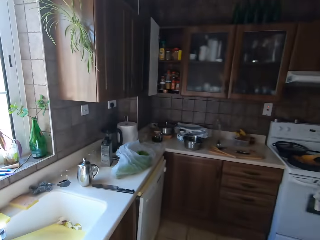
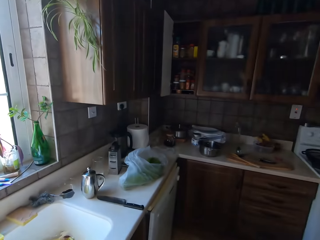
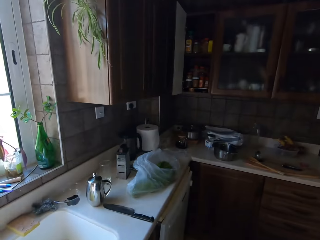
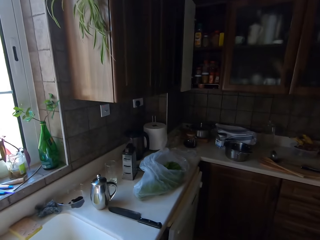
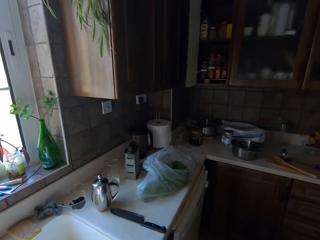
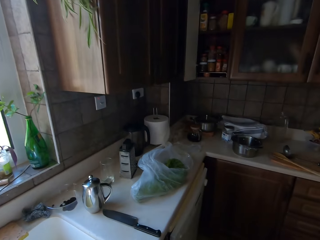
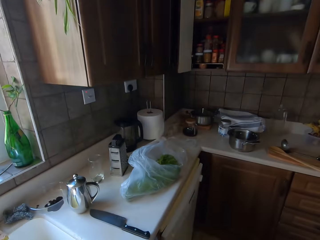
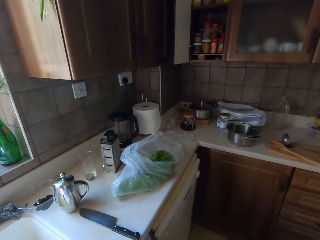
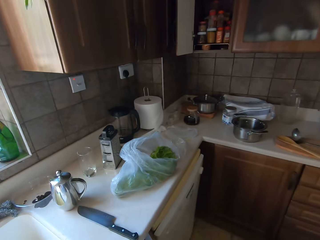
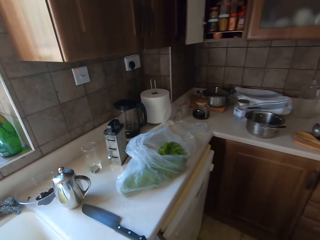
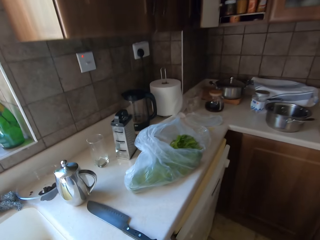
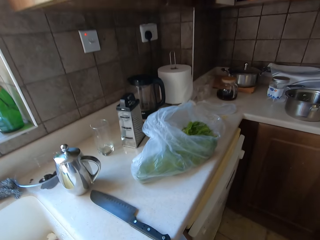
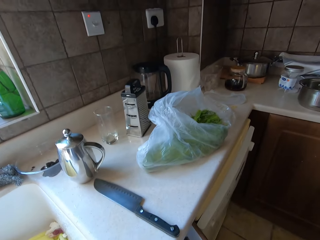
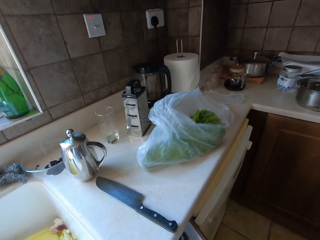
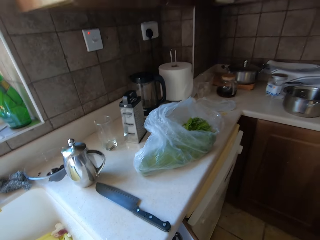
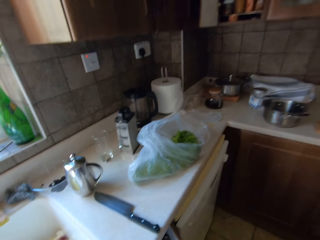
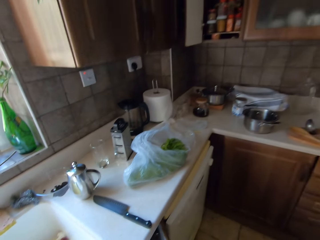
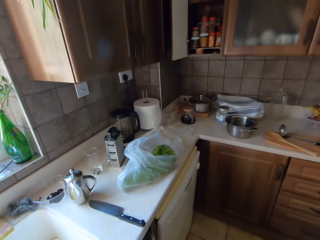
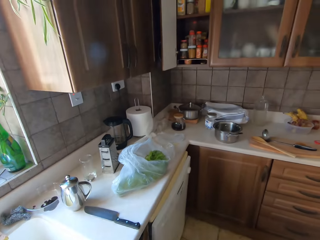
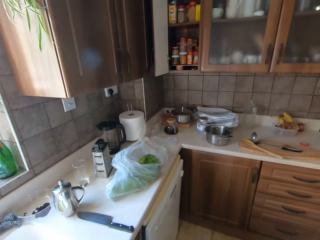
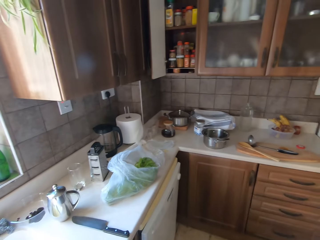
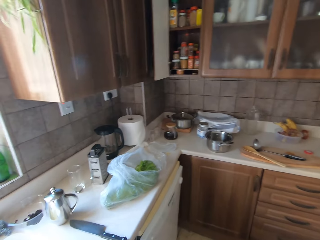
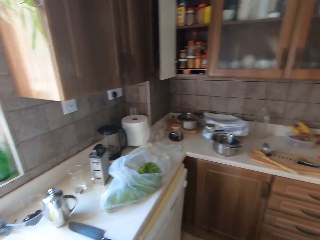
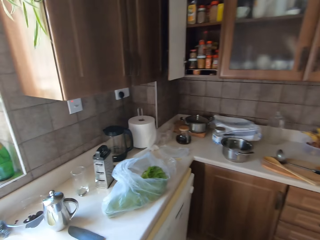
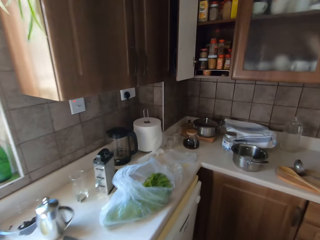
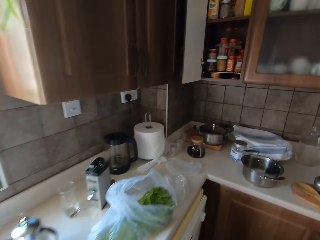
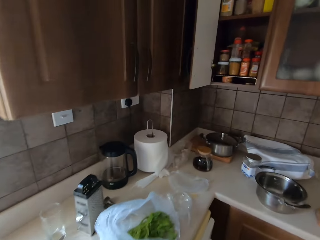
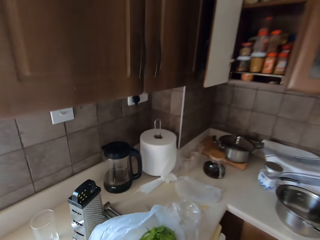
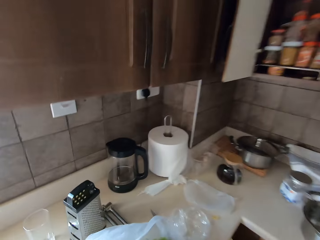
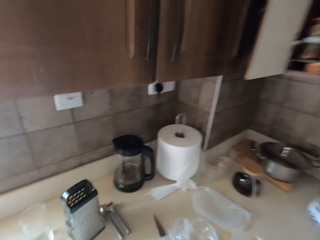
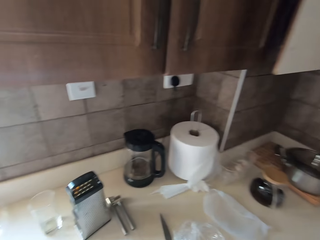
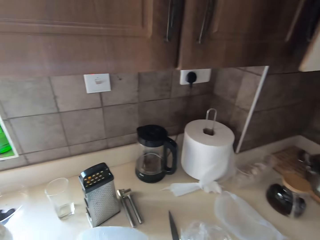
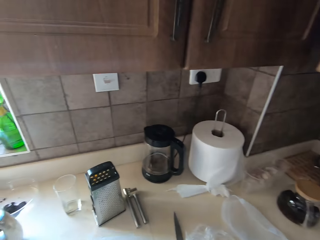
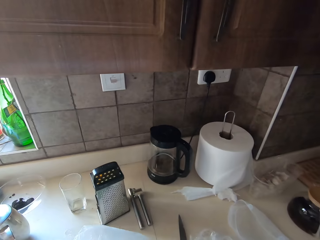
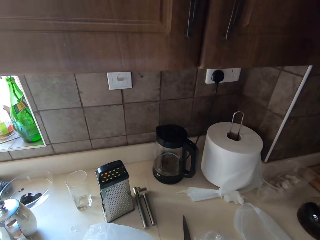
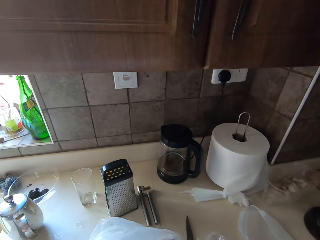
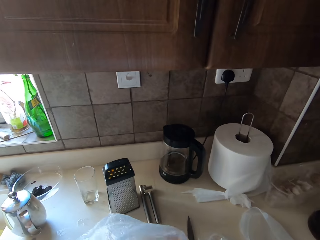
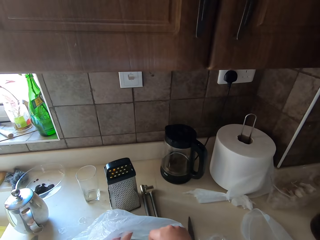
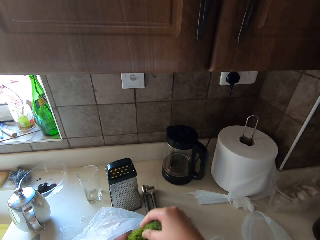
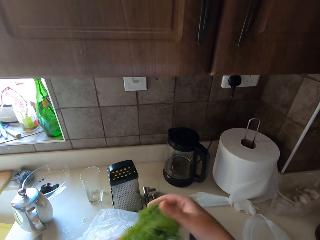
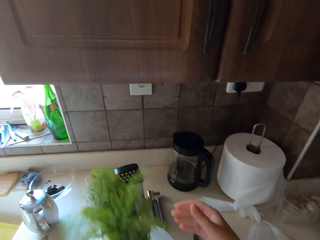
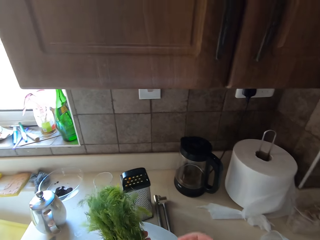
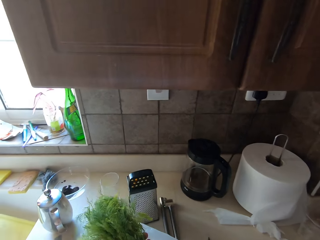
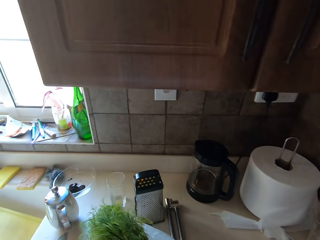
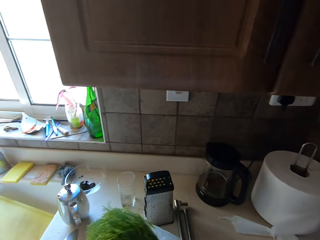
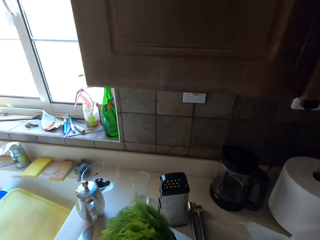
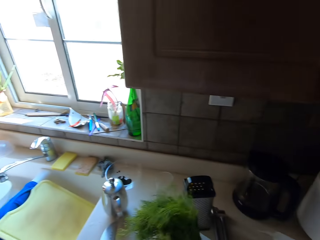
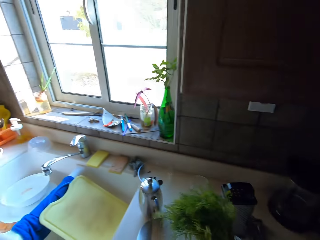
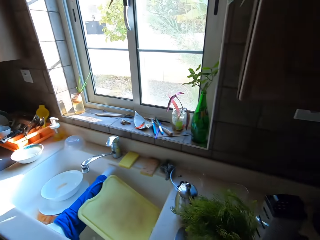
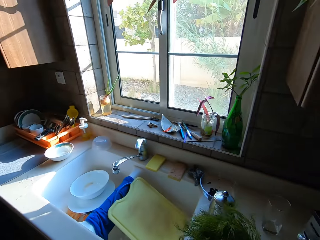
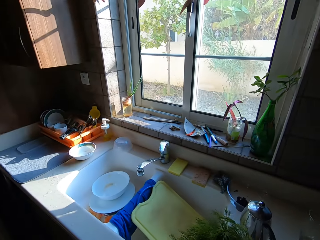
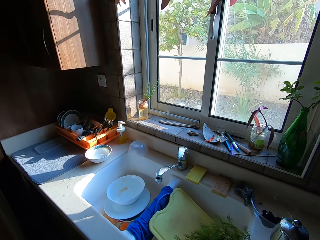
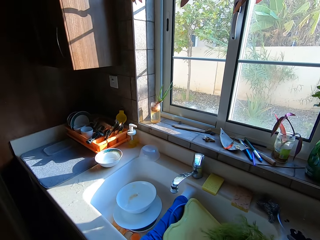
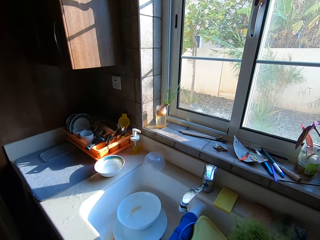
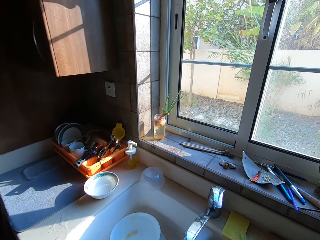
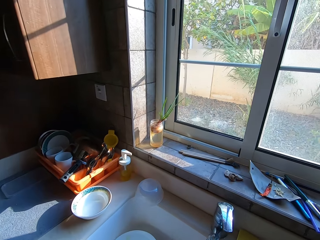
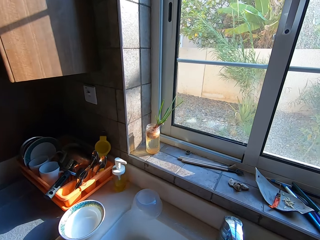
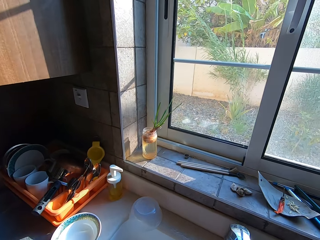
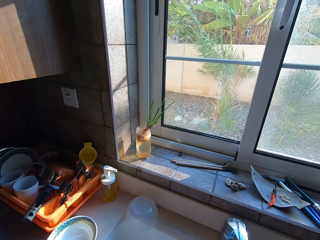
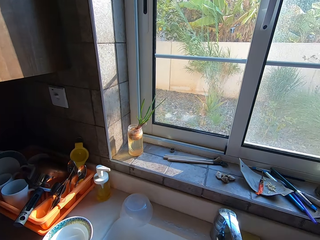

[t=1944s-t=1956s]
The camera wearer walks around. They pick up the dill. They walk to the sink. They walk around.

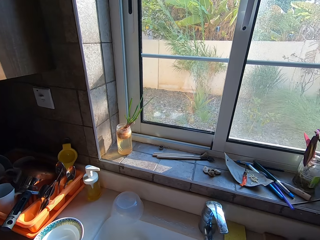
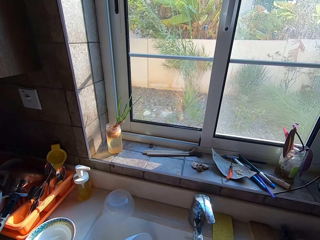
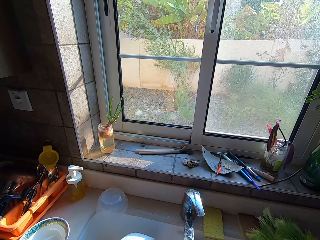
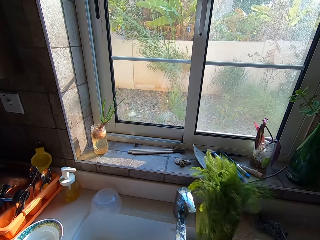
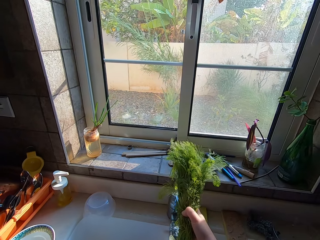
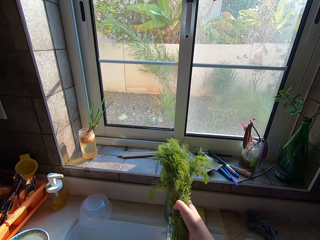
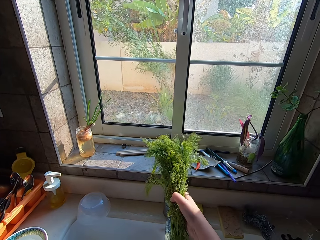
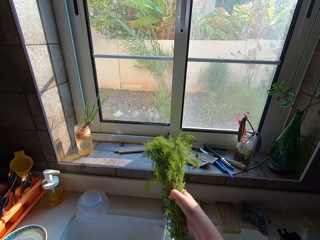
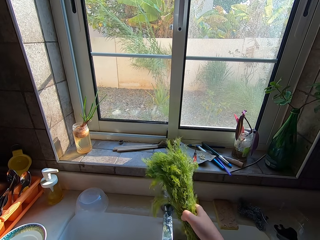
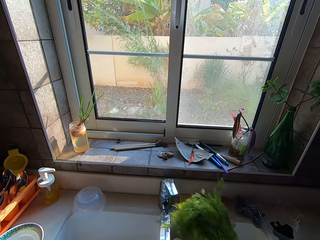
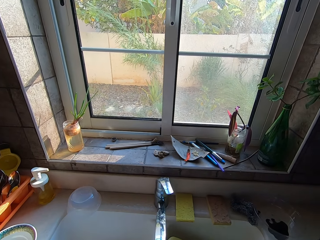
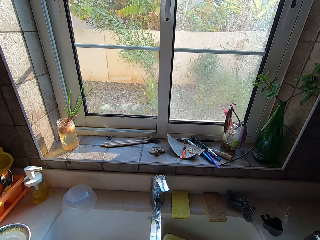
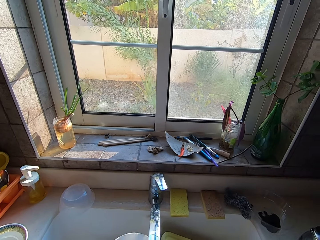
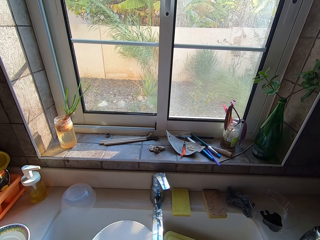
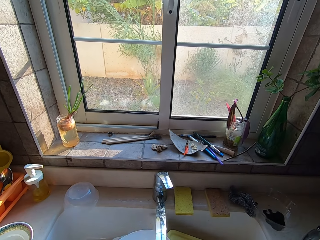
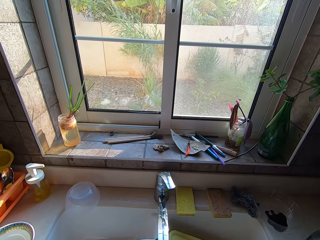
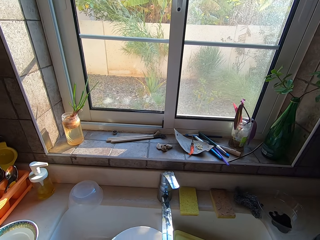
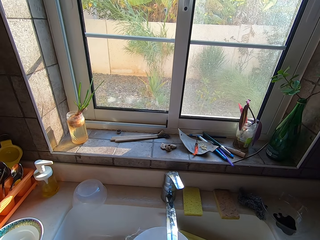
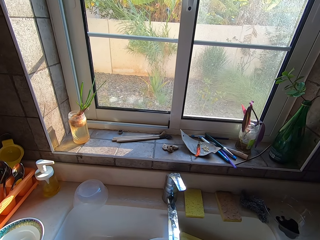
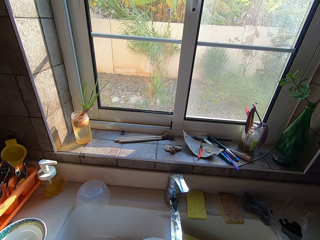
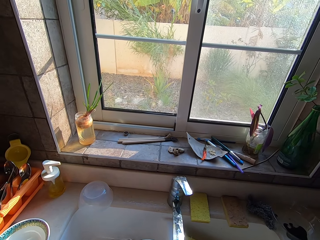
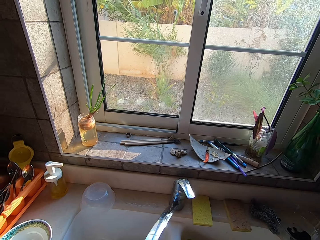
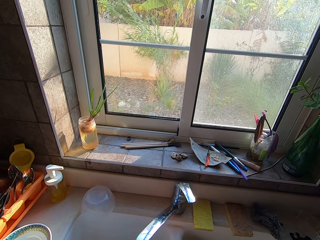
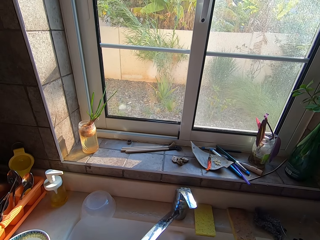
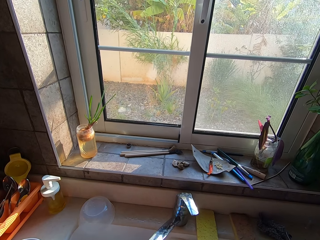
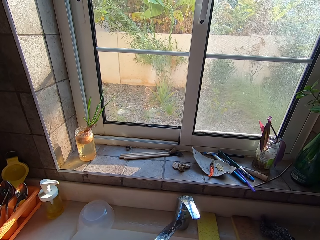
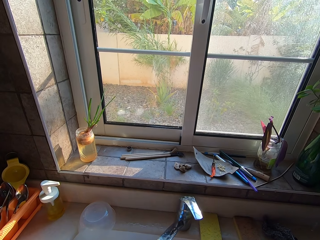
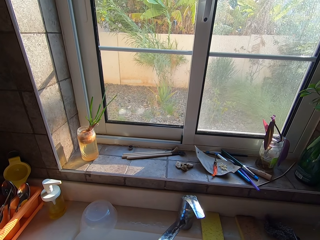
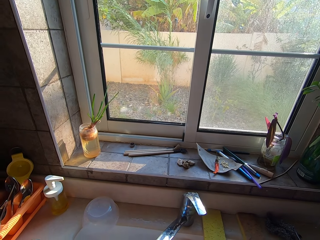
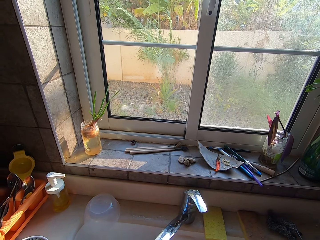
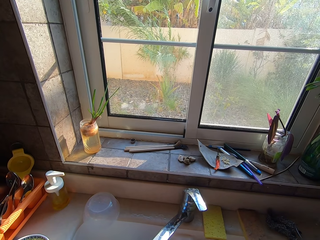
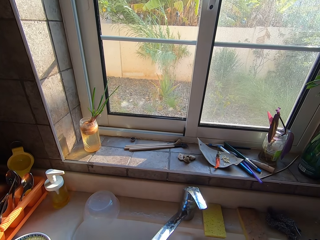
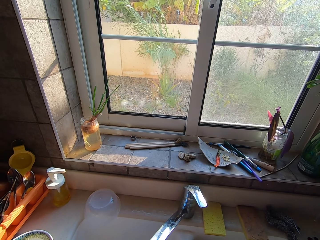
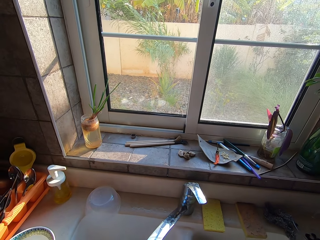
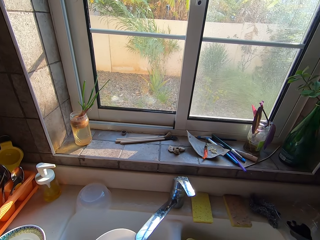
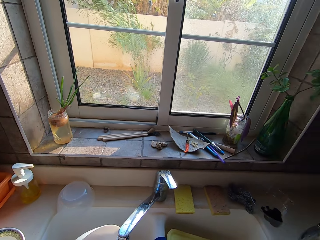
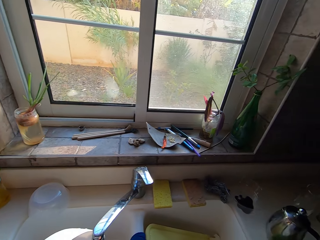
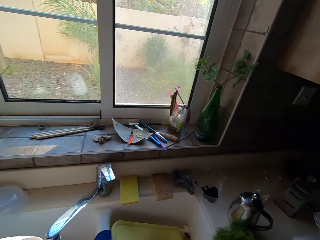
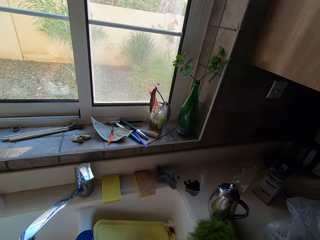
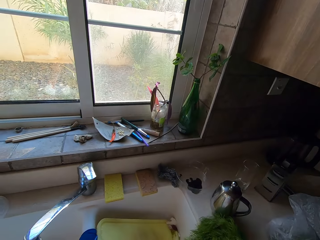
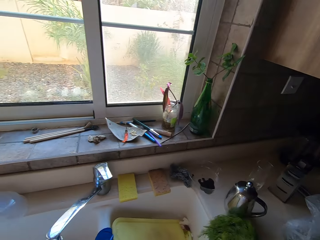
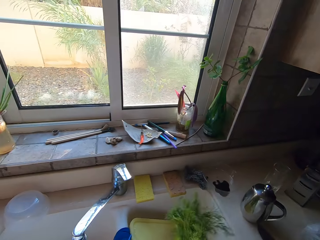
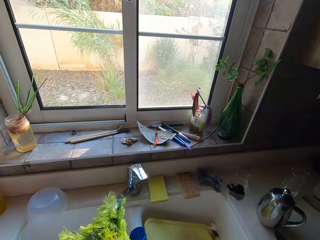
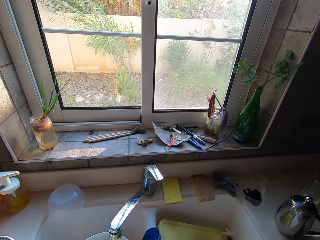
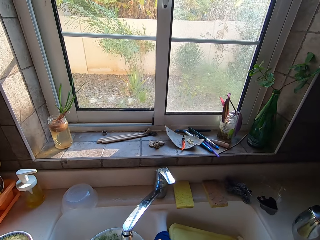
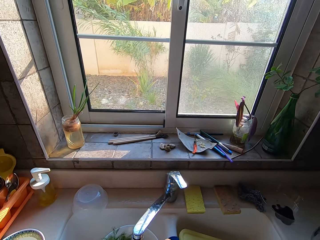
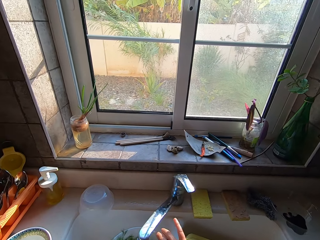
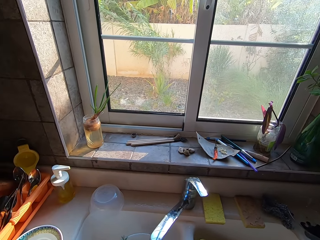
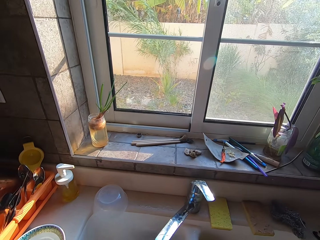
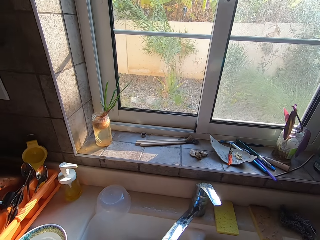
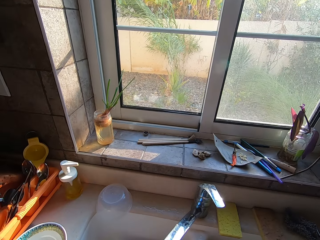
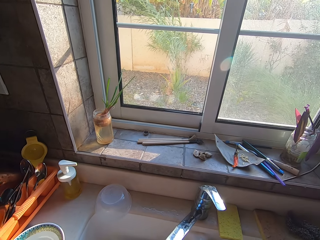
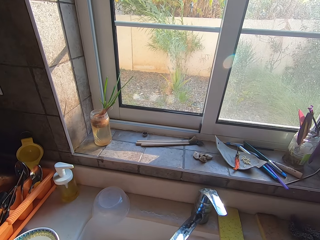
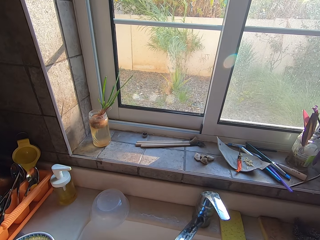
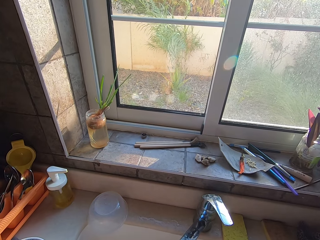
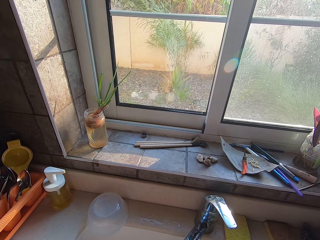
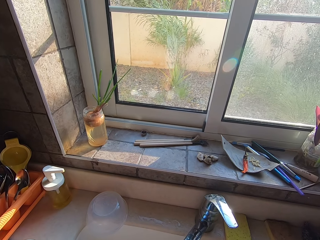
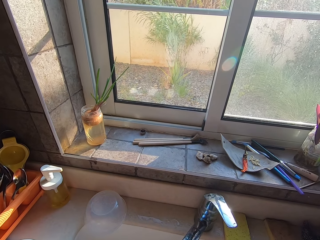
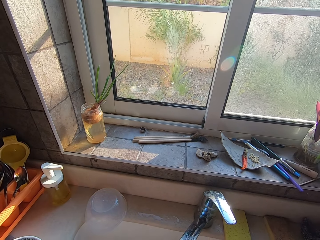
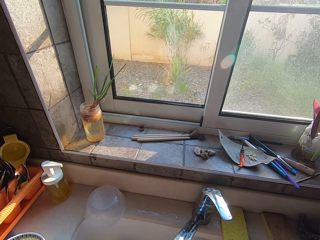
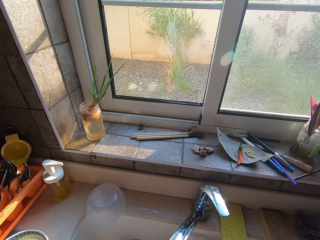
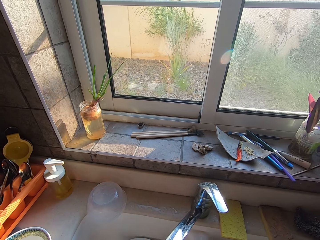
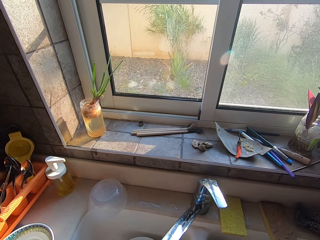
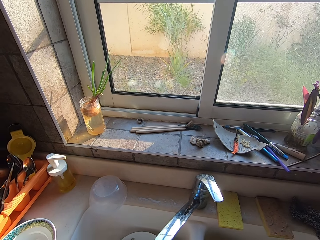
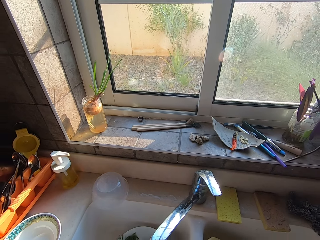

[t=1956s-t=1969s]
The camera wearer opens the sink tap. They wash the bowl. They put the dill in the bowl. They wash the dill.
